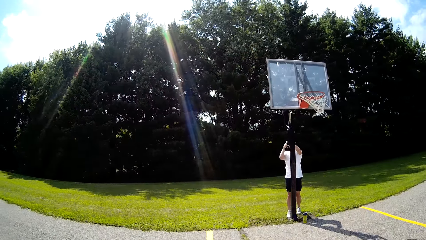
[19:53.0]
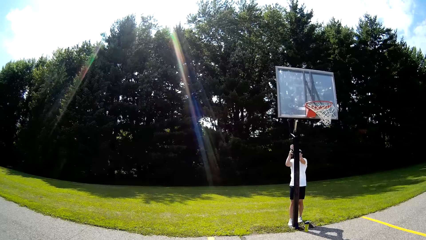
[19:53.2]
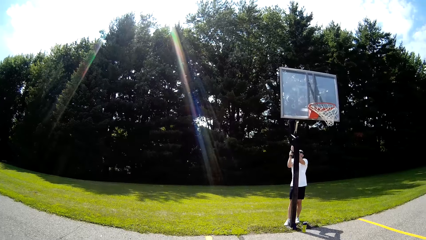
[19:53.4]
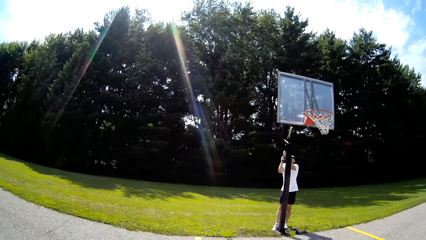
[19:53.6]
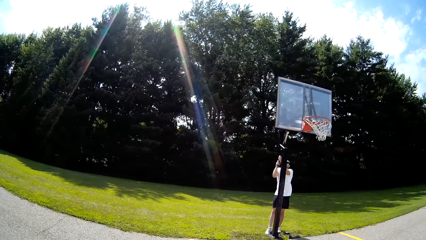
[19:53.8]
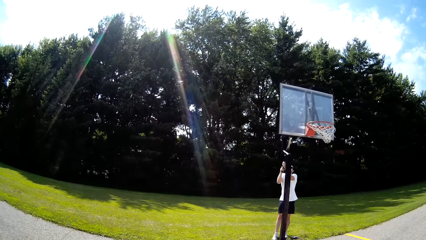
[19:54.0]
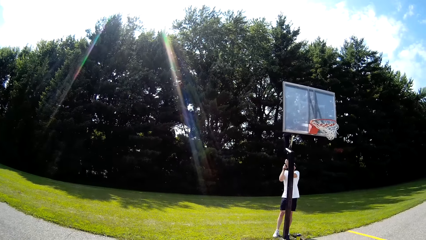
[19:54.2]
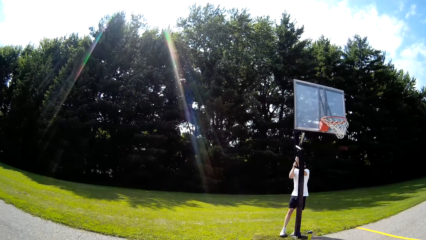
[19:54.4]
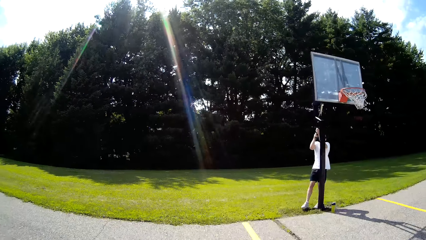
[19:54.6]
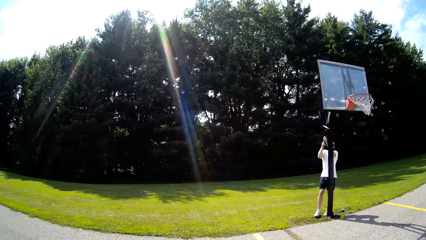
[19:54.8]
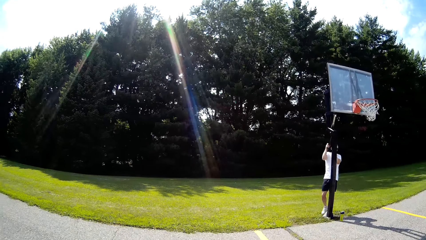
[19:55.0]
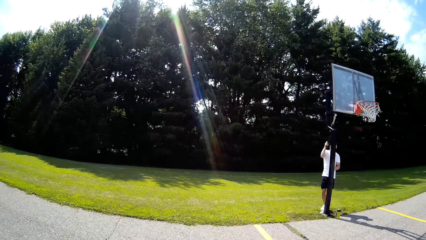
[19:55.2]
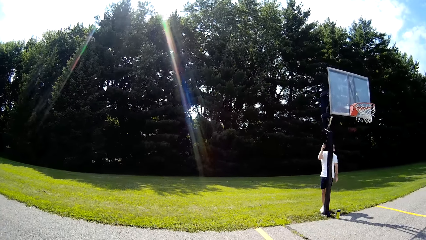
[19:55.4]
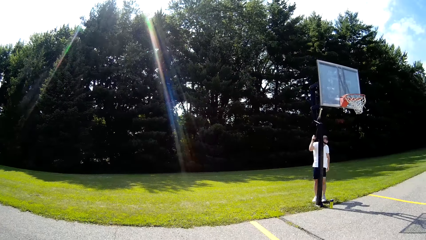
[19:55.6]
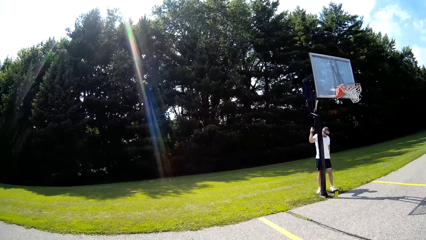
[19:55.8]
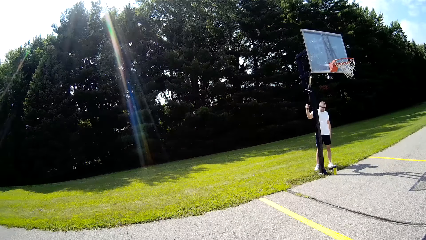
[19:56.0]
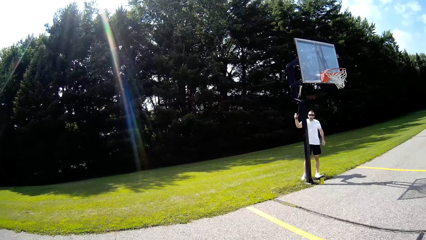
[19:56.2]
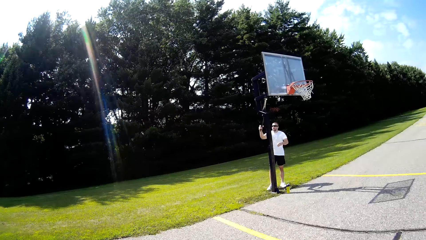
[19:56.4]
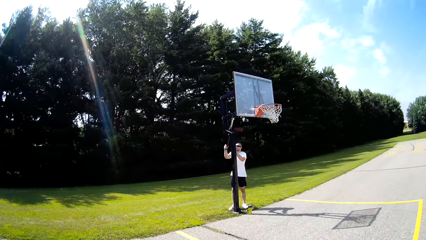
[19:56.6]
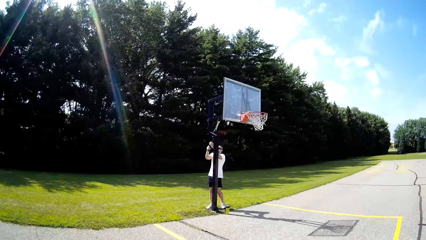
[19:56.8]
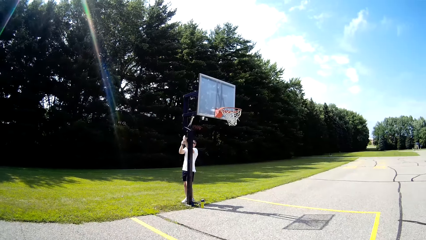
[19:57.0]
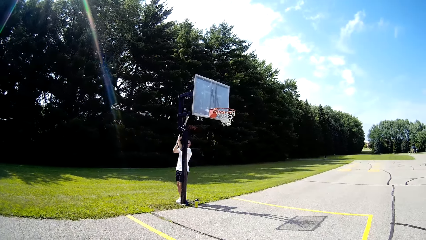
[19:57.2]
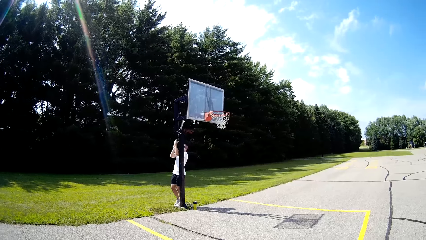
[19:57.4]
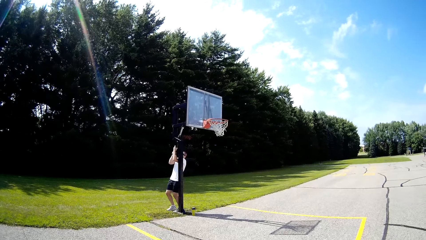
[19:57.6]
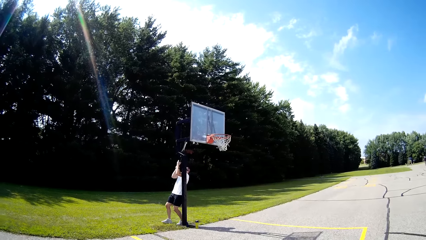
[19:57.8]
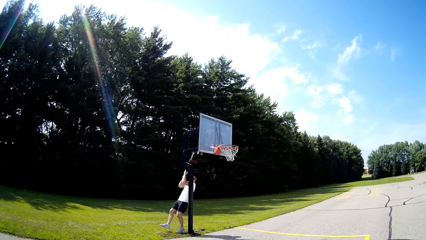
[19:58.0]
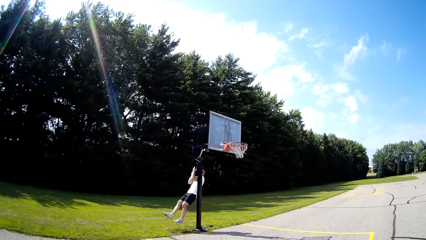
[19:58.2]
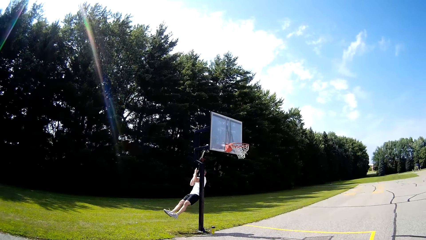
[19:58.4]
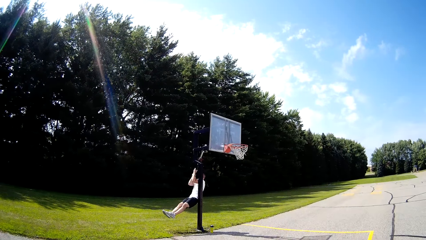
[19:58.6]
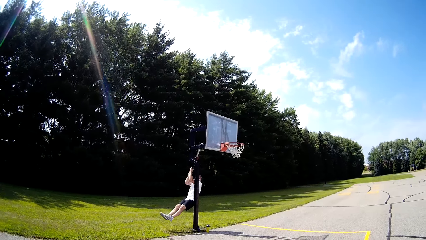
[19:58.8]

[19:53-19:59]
The camera wearer looks at the basketball hoop.

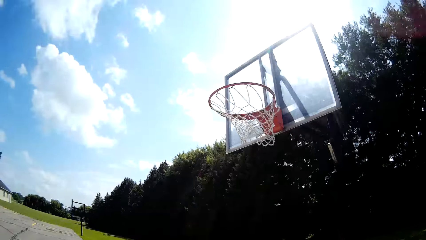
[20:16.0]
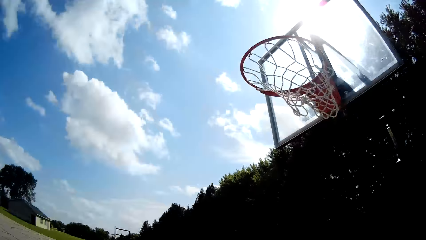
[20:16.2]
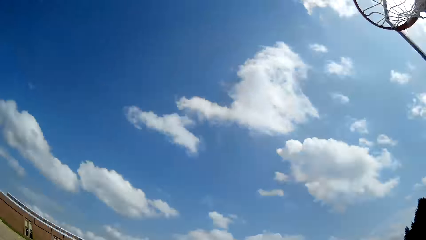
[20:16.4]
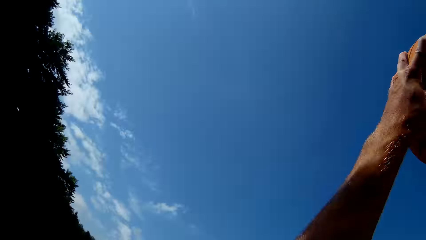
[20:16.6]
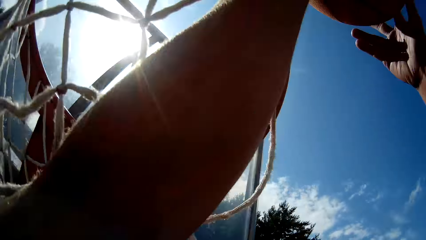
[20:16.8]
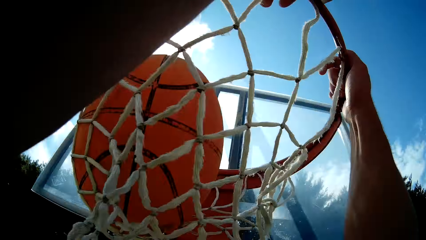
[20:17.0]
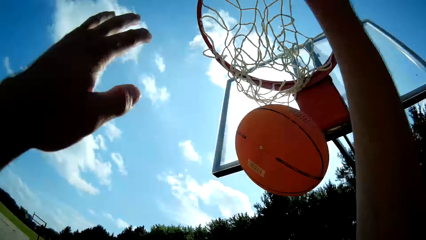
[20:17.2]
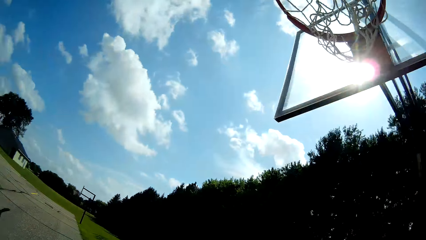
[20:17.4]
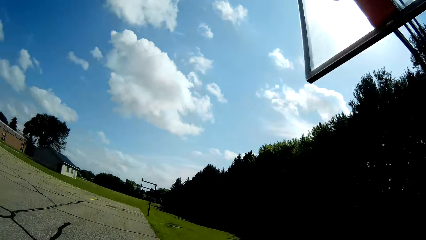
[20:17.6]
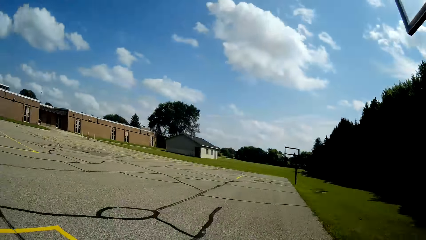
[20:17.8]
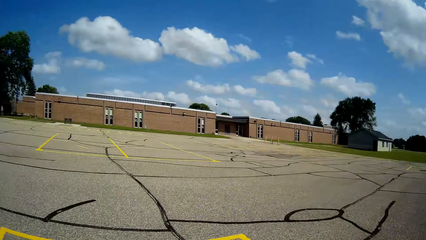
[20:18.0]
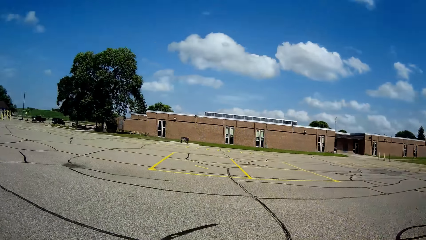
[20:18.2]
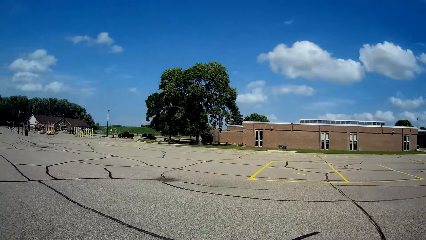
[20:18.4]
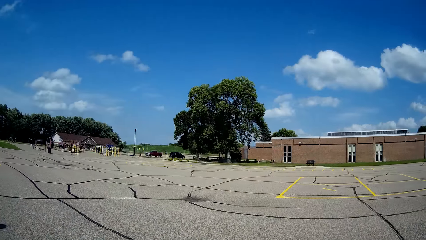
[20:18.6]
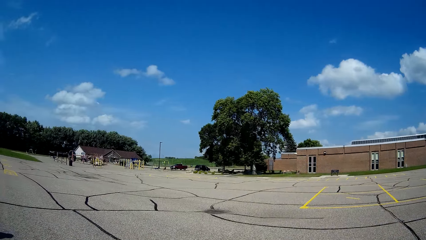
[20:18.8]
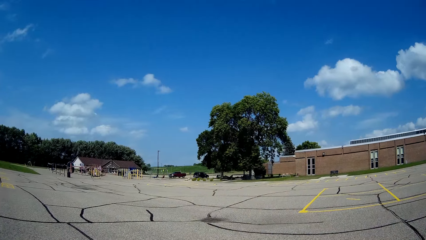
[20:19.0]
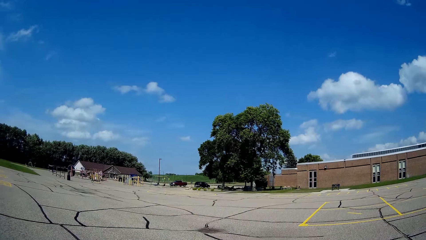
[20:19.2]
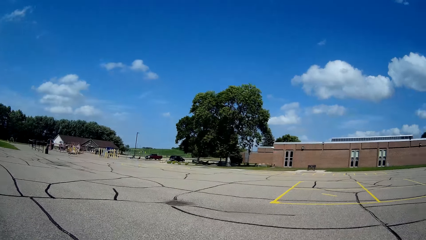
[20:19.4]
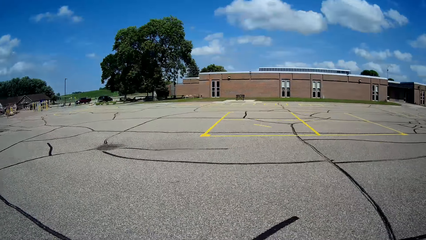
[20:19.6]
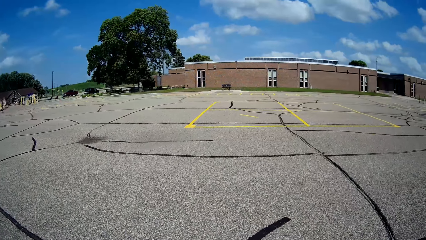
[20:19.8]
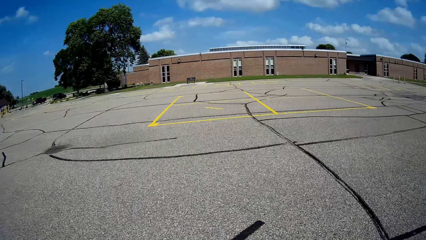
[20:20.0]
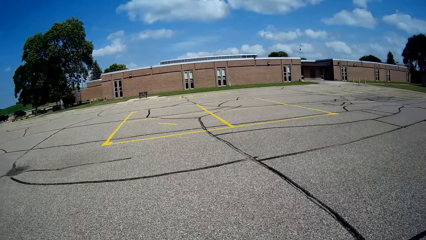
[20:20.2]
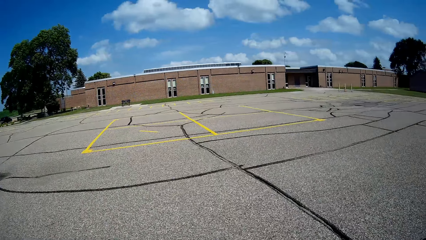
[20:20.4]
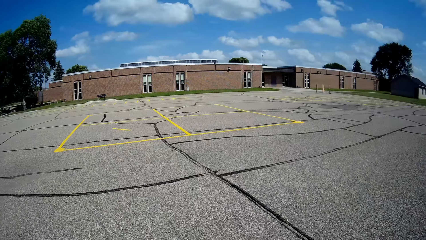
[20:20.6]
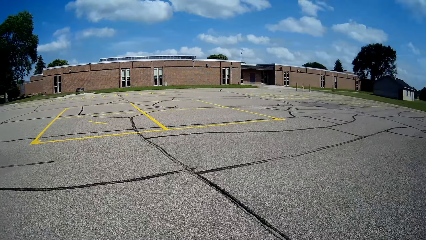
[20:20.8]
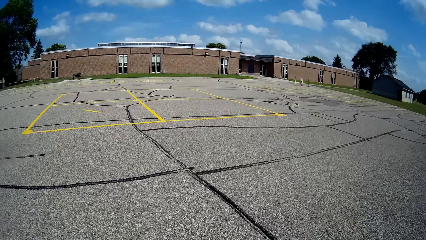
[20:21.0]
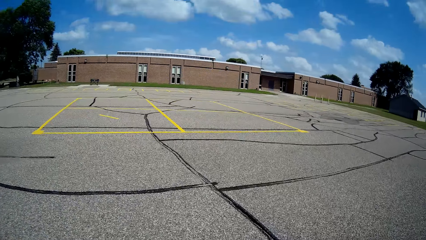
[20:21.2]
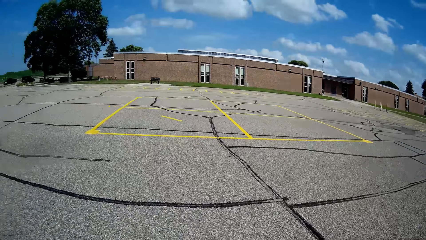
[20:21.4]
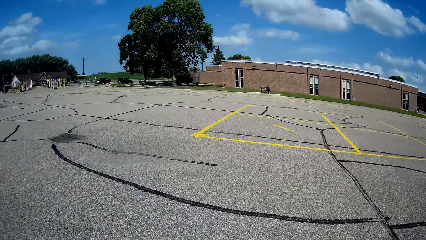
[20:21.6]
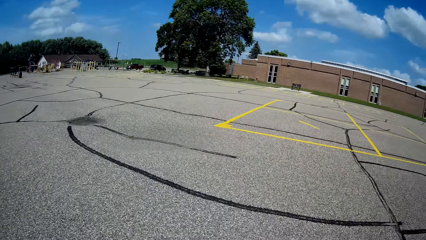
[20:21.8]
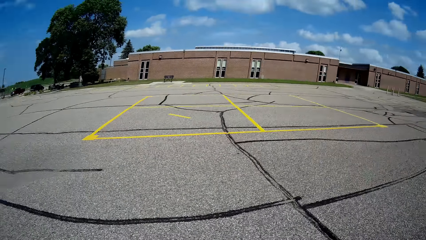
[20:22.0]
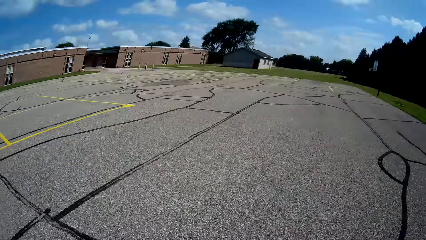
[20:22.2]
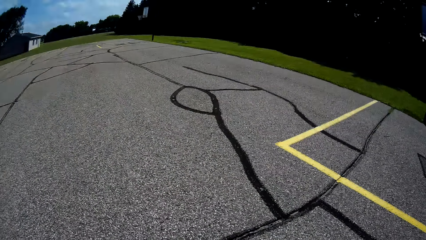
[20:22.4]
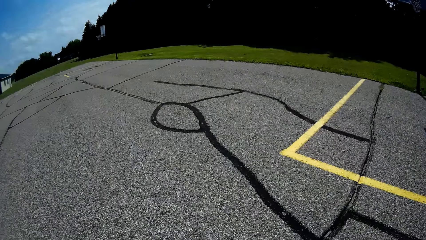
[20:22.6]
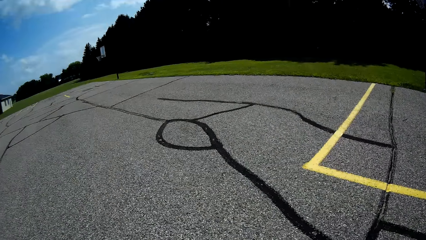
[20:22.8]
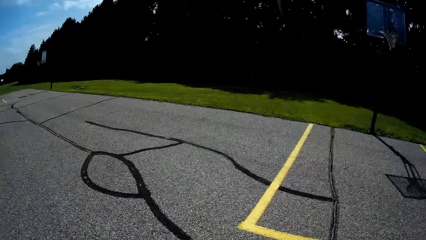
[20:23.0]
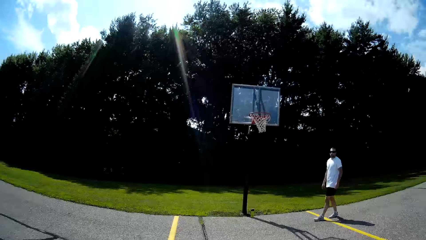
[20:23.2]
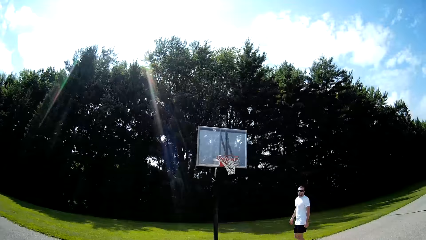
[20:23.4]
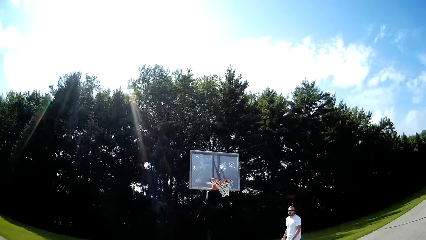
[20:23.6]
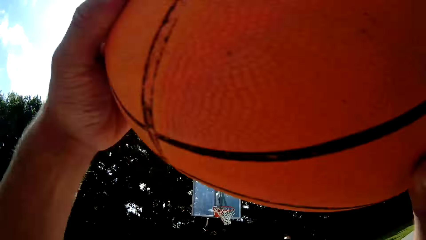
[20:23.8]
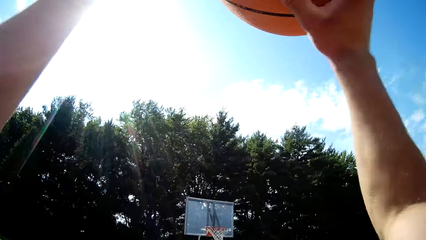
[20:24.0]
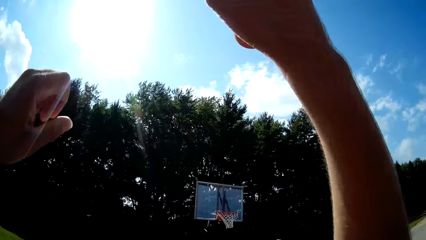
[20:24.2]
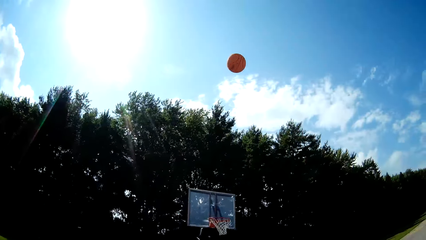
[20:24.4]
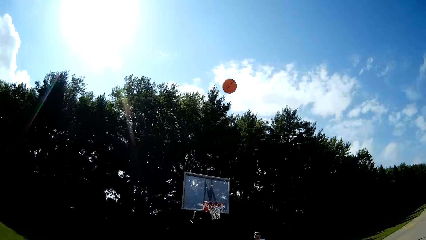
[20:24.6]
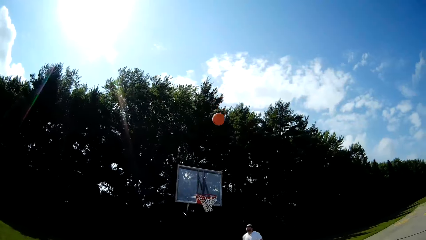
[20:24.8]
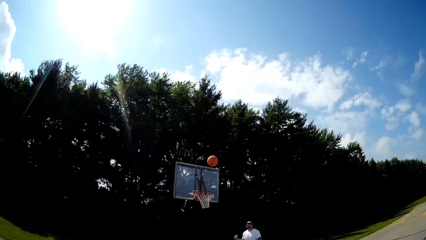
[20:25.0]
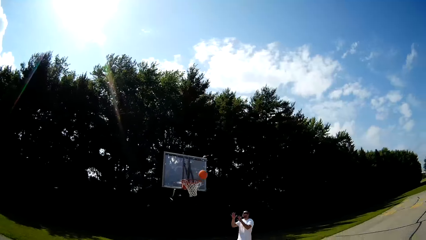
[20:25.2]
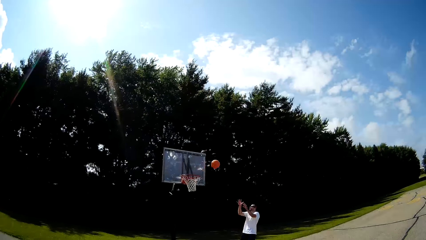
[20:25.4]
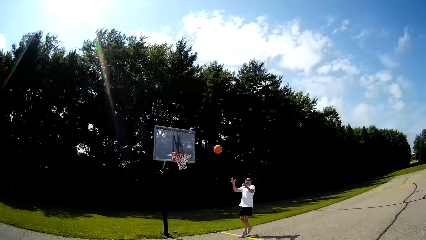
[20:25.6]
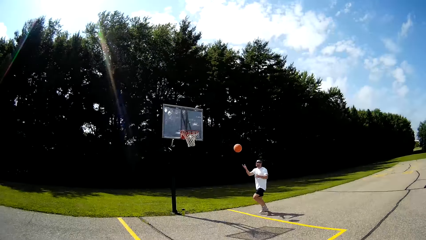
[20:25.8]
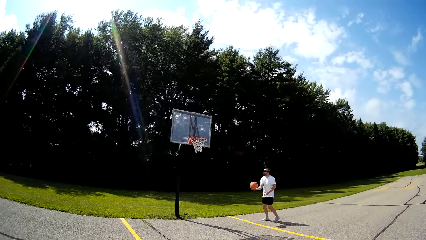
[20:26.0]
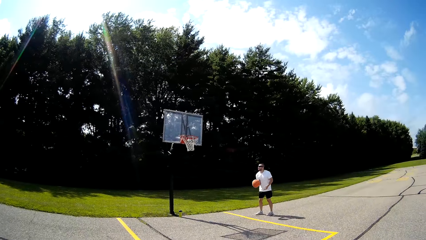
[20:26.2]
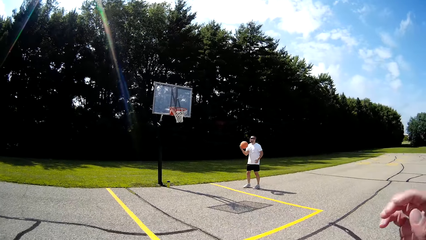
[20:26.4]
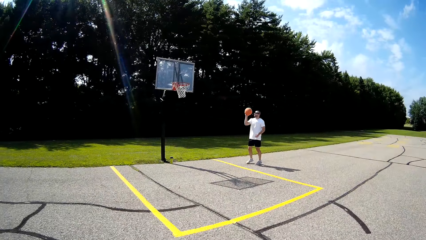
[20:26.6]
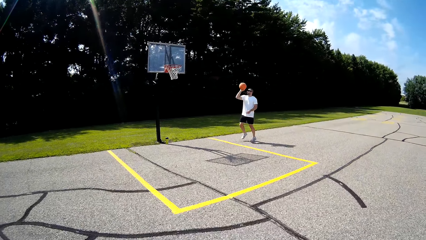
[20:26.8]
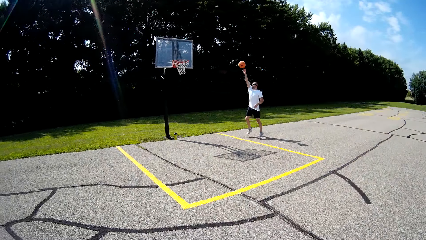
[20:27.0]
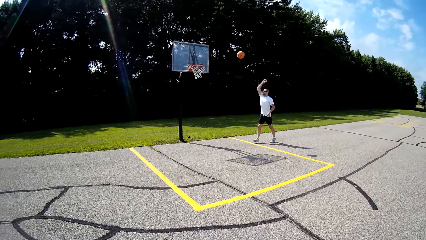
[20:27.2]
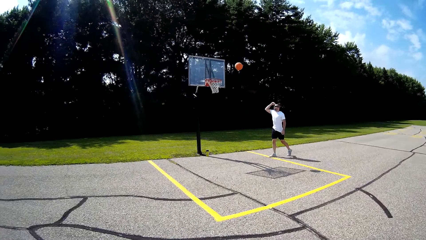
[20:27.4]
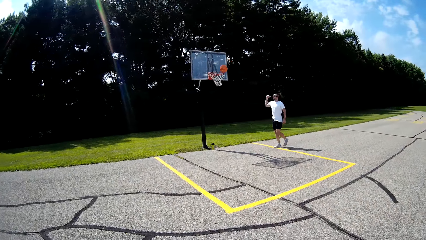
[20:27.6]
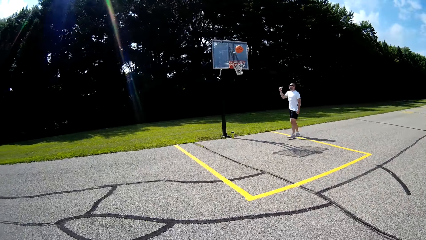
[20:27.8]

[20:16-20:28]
The camera wearer throws the ball in the basketball net with both hands. They hit the ball on the ground. They throw the ball towards the basketball hoop. A man catches the ball. The camera wearer looks at the man.
